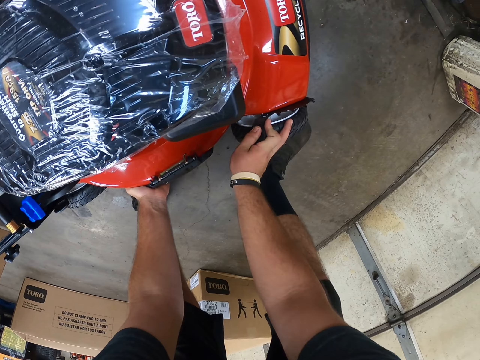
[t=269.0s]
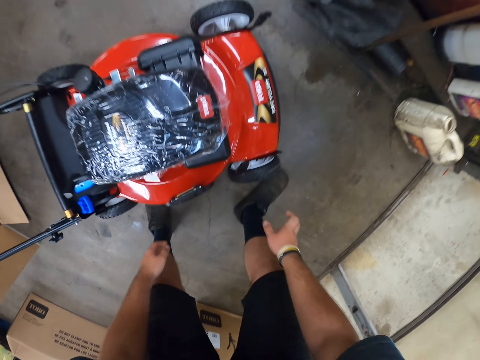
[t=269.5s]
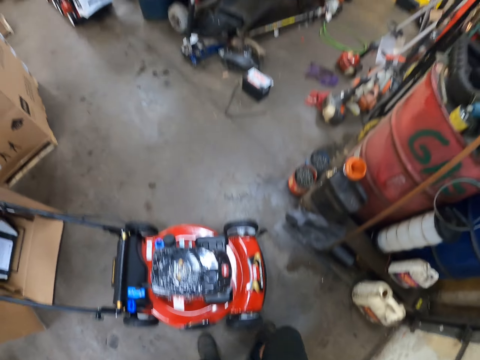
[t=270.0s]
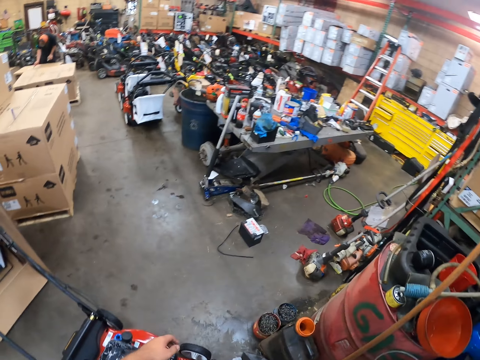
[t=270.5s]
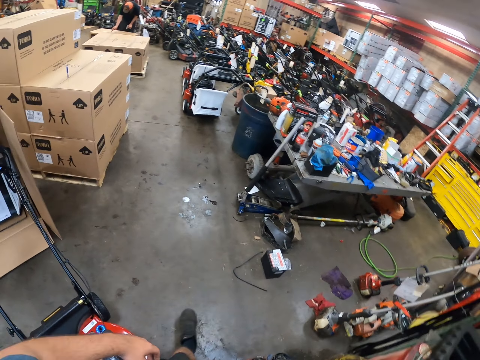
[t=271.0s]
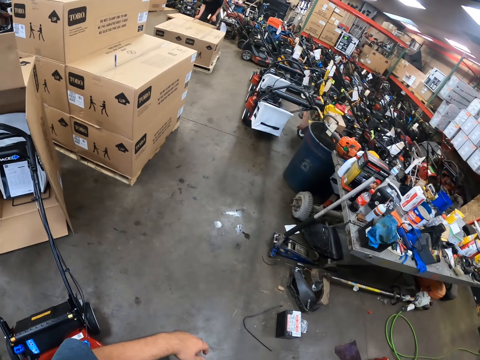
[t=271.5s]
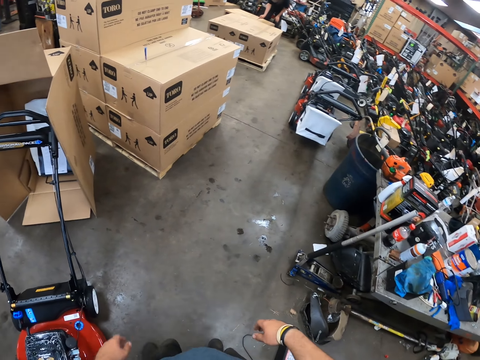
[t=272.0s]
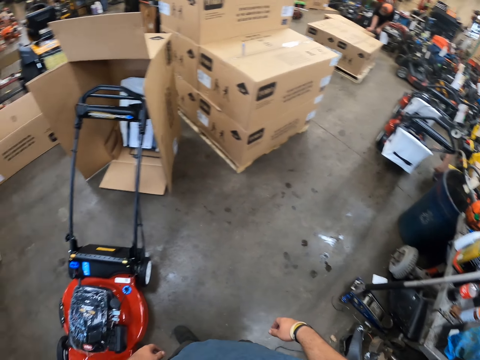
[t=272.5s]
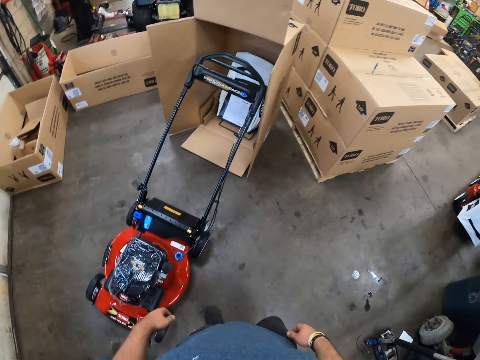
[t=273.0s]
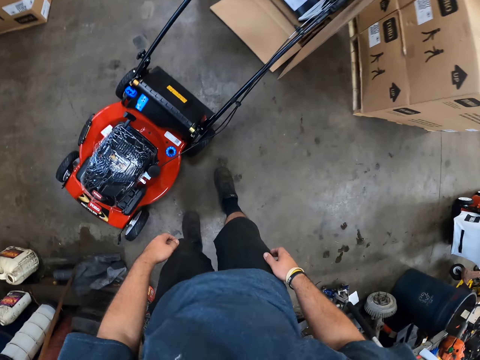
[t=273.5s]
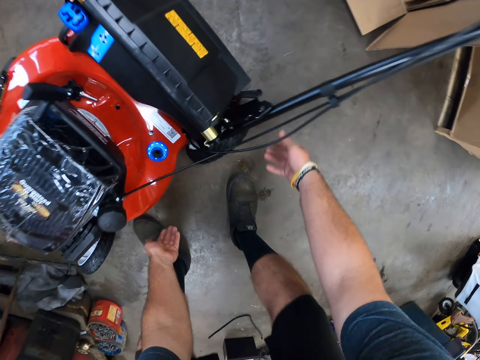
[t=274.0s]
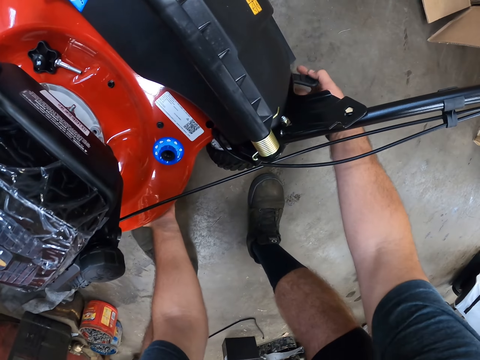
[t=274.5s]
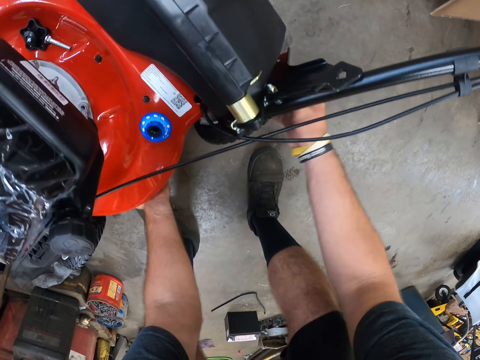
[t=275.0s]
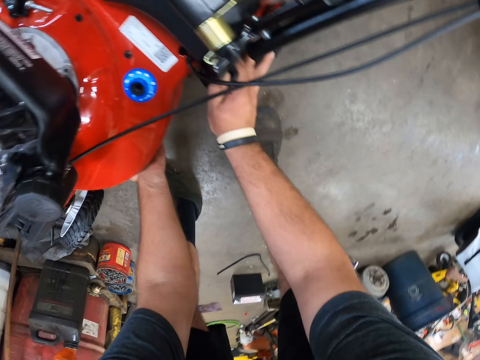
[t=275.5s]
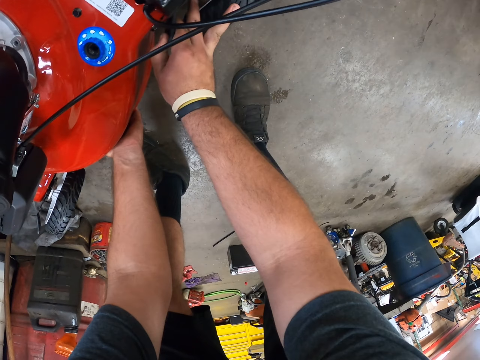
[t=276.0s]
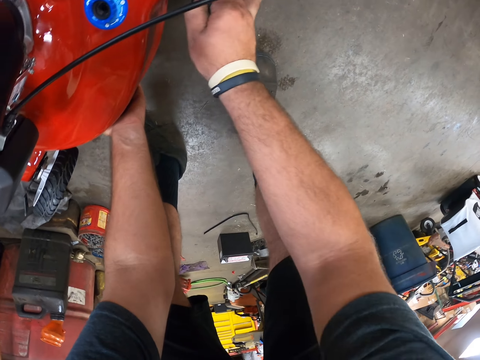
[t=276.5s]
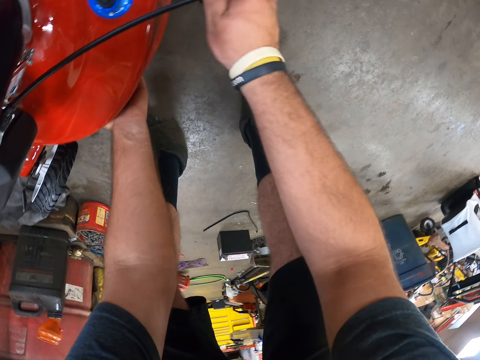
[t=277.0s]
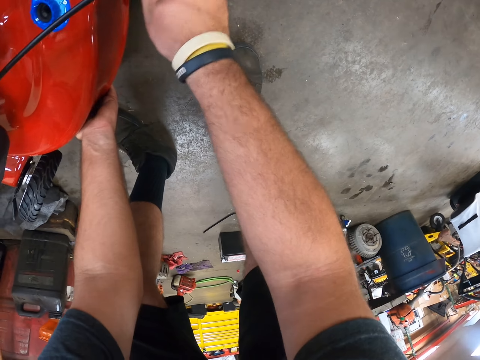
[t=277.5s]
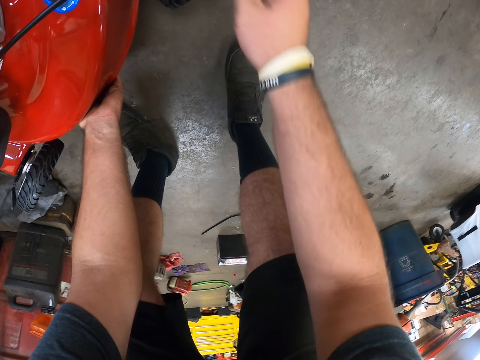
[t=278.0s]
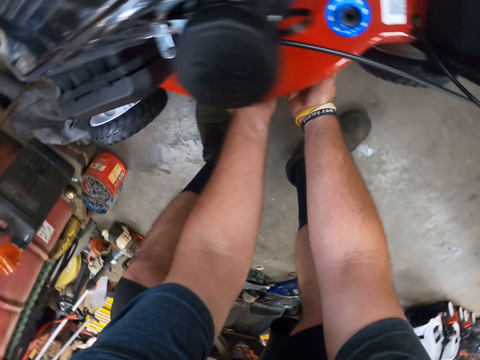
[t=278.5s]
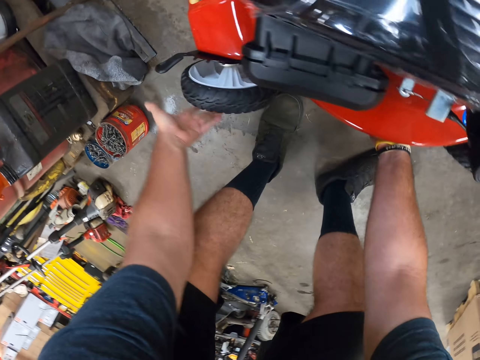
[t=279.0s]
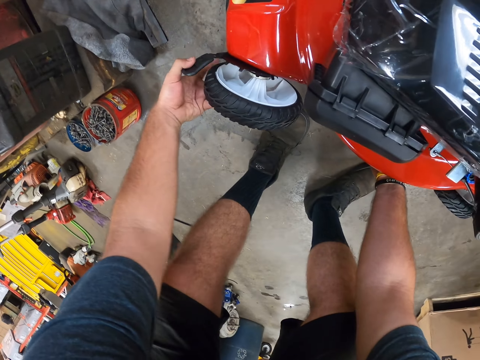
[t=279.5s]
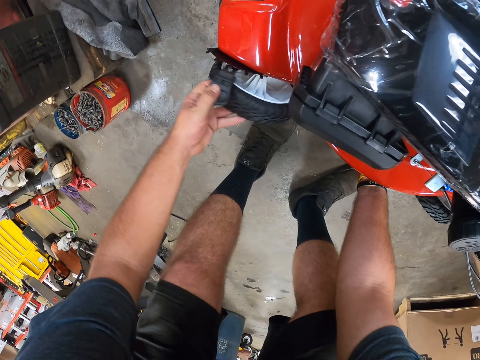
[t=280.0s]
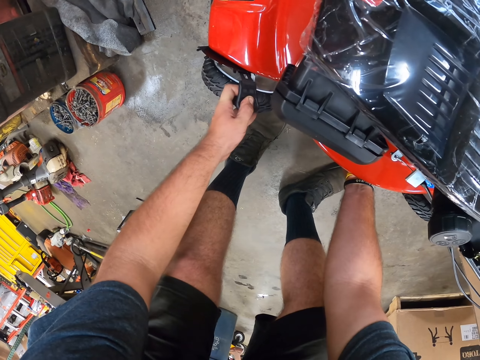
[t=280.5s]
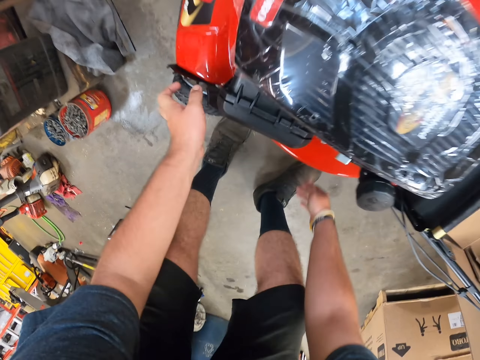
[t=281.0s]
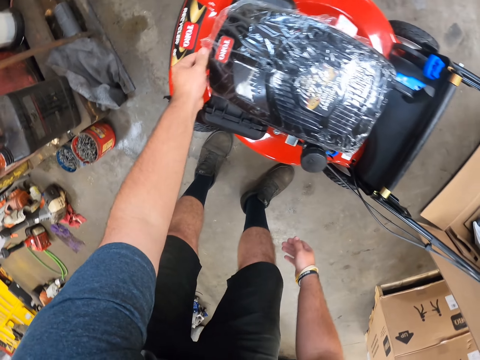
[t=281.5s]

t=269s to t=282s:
The camera wearer looks around. They walk around. They adjust the lawn mower wheel. They adjust the lawn mower wheel again.

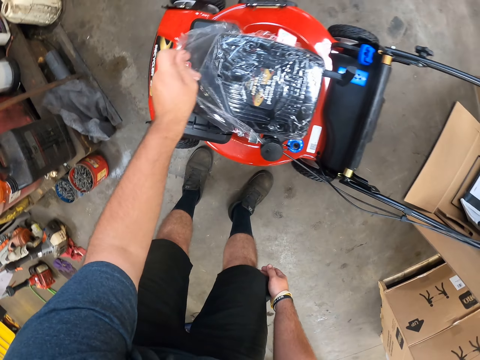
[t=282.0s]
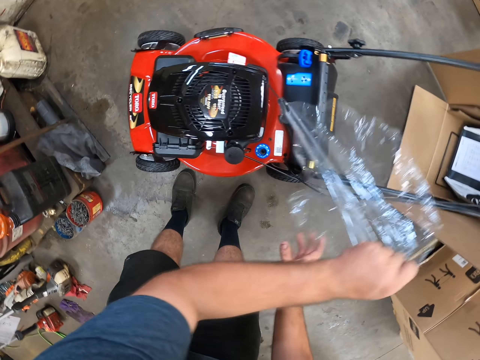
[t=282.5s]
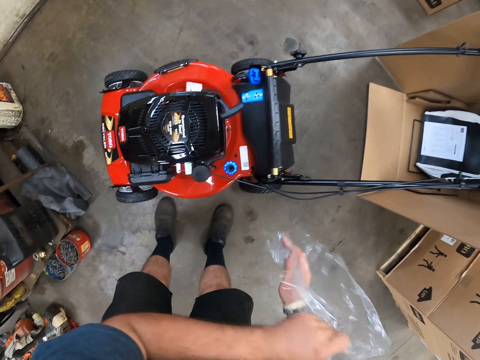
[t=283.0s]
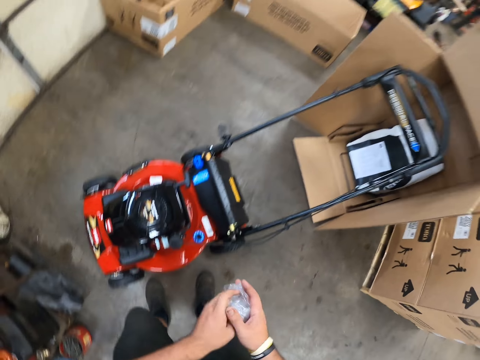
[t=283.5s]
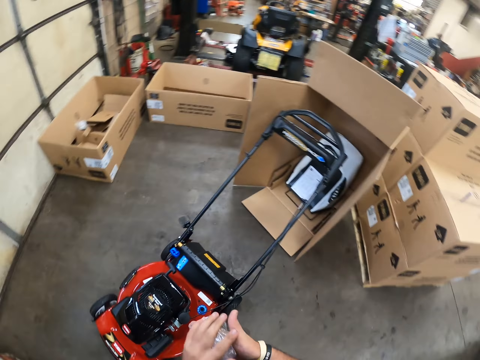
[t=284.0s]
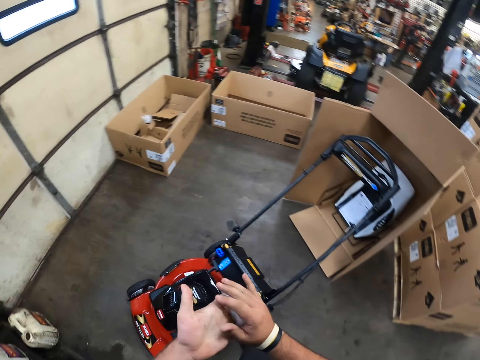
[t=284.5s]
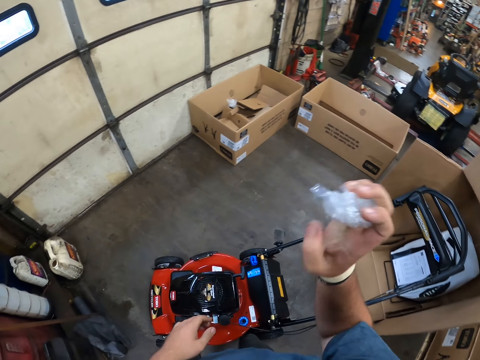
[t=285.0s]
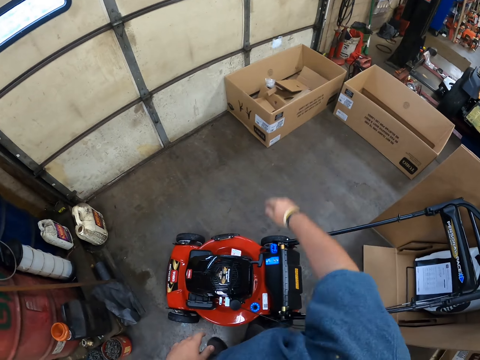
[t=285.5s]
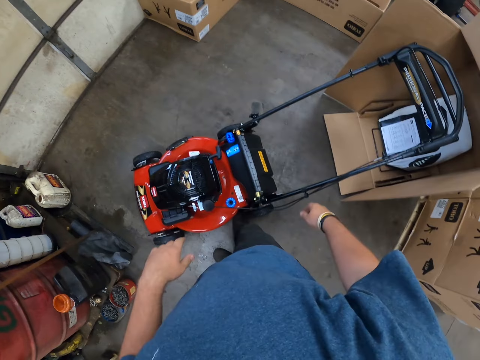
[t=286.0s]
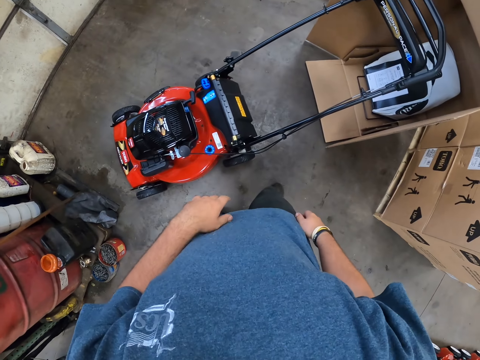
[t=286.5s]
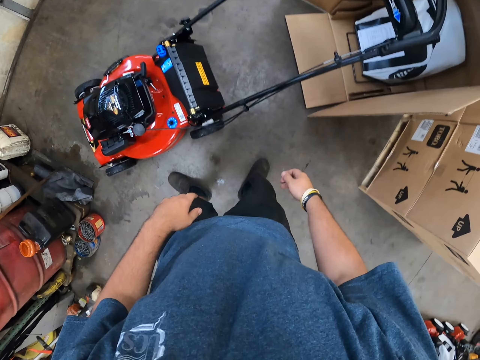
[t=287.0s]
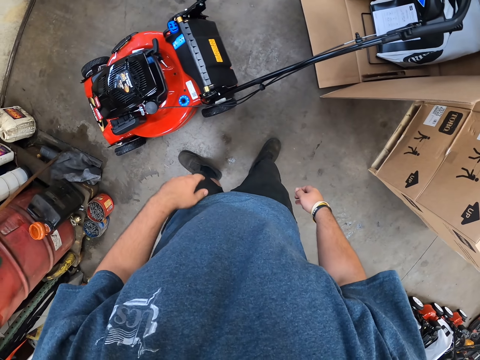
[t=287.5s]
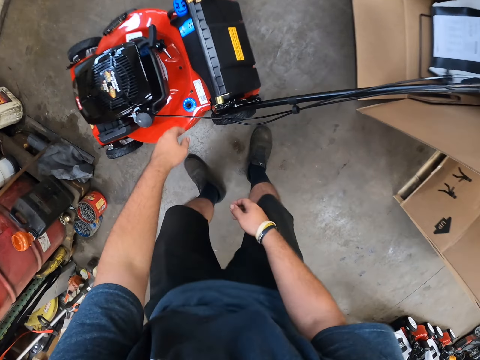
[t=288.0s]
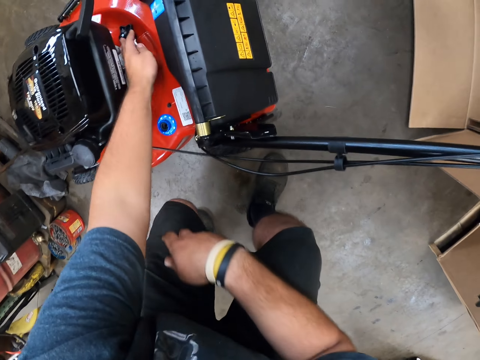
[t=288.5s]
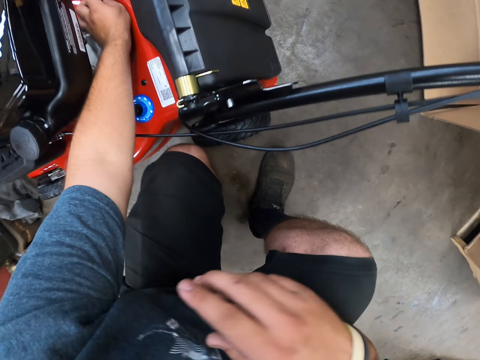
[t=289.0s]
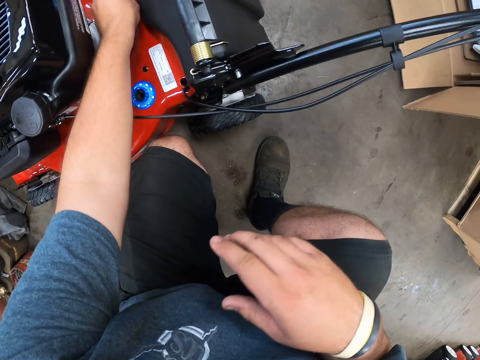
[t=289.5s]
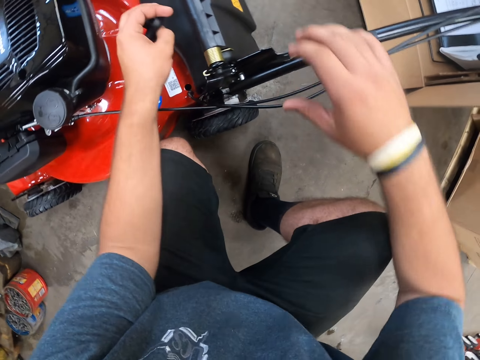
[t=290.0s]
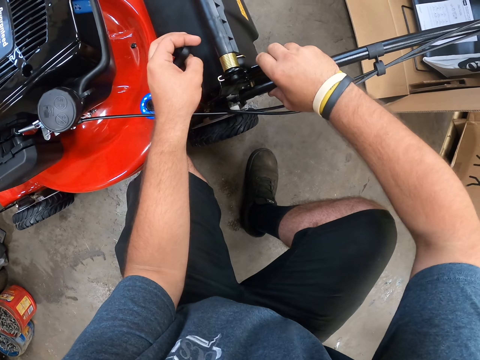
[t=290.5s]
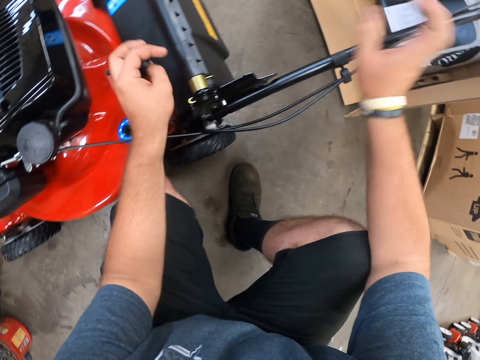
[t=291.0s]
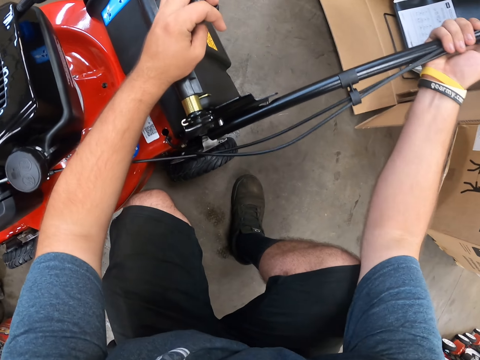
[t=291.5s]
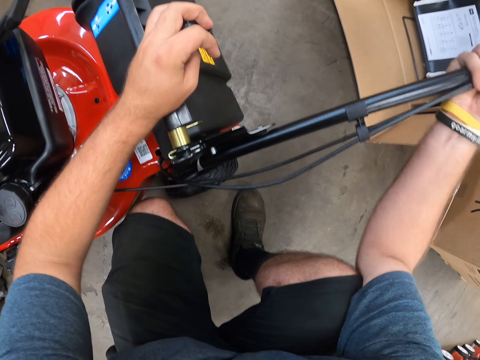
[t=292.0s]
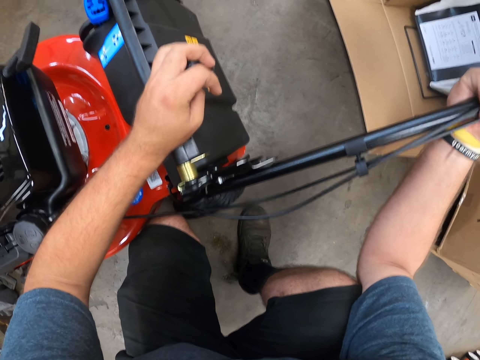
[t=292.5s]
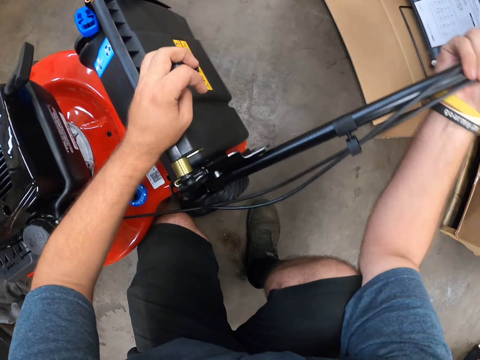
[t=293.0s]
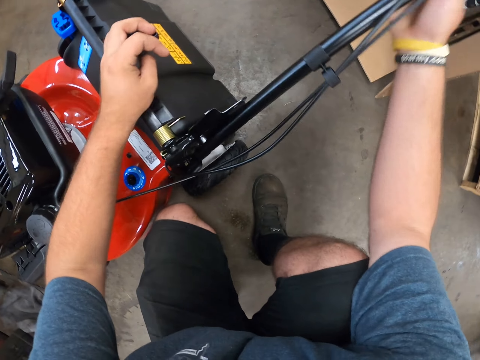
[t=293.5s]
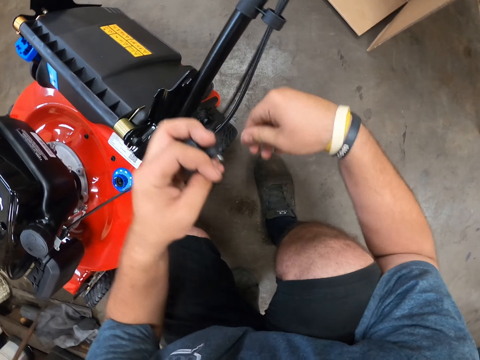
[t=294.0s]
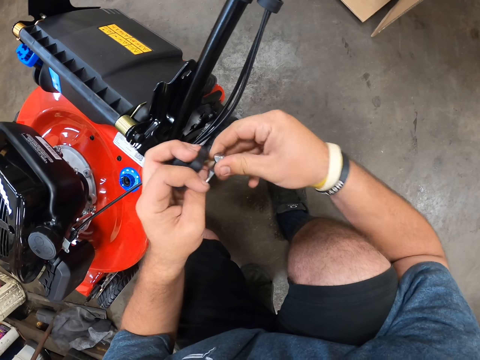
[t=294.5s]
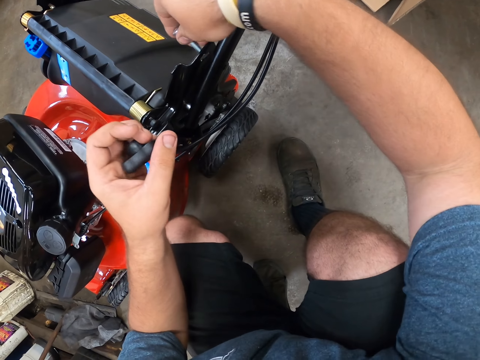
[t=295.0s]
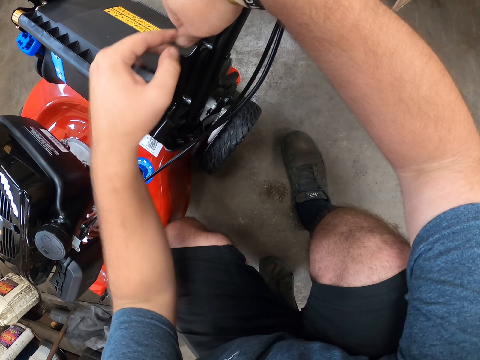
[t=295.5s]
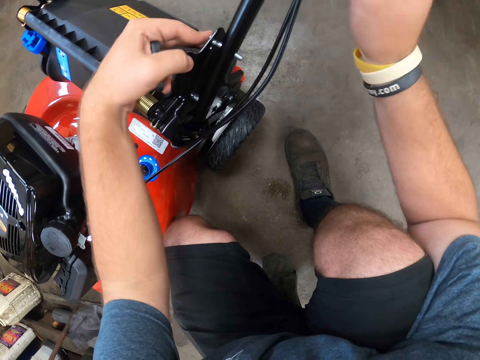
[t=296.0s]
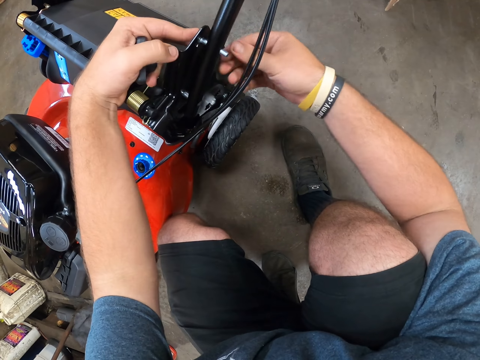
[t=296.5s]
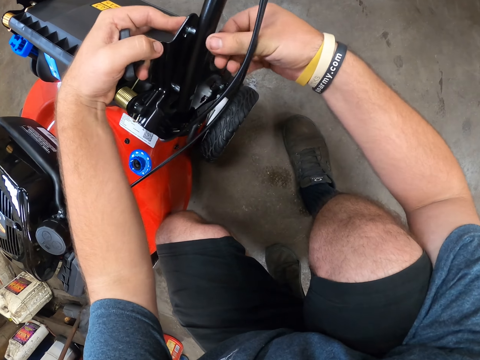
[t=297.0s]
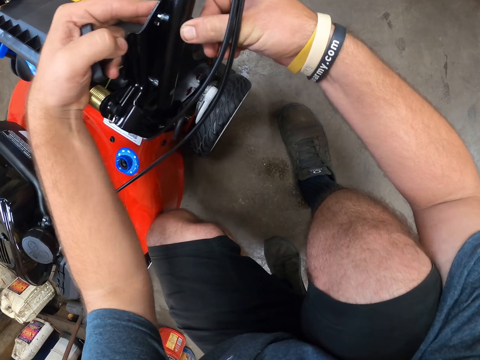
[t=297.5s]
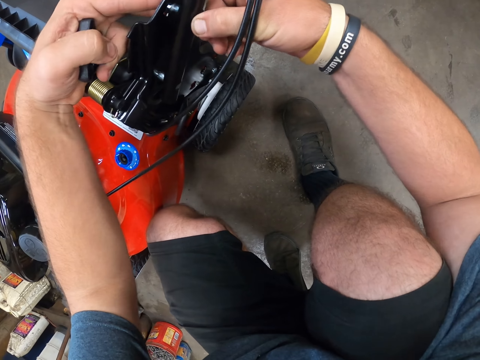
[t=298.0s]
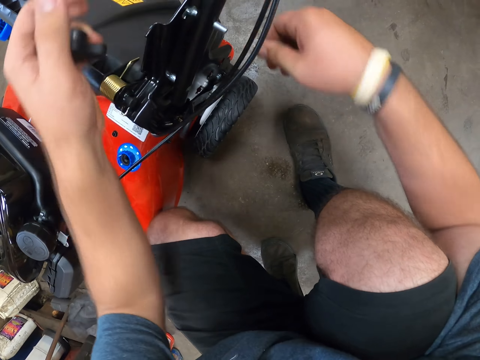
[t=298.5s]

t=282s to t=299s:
The camera wearer peels the wrap paper on the lawn mower. They fold the wrap paper. They throw the polythene paper in the box. They pick up a knob or screw on the lawn mower. They hold a lawn mower handle. They touch the lawn mower. They shake the lawn mower handle. They fix the screw on the lawn mower.
